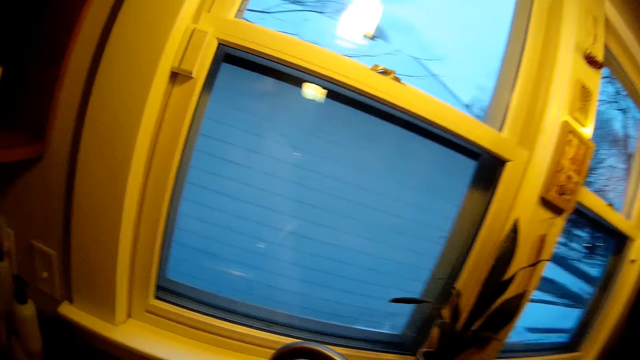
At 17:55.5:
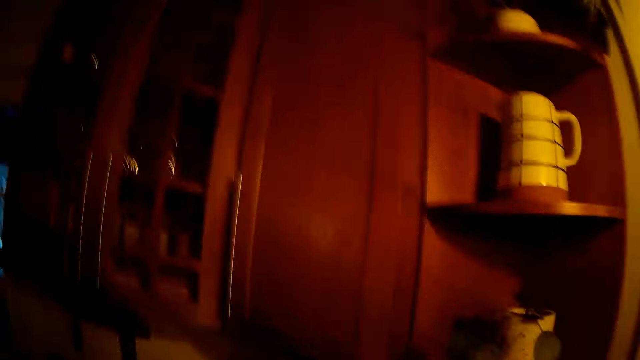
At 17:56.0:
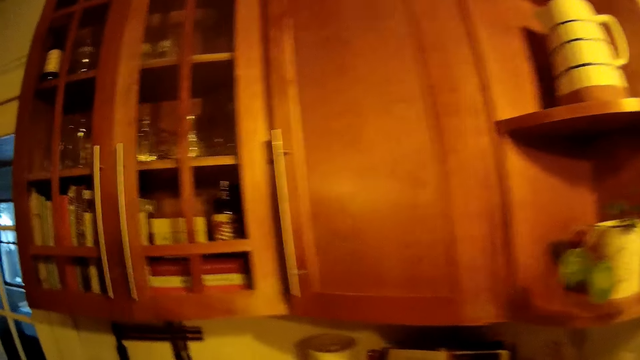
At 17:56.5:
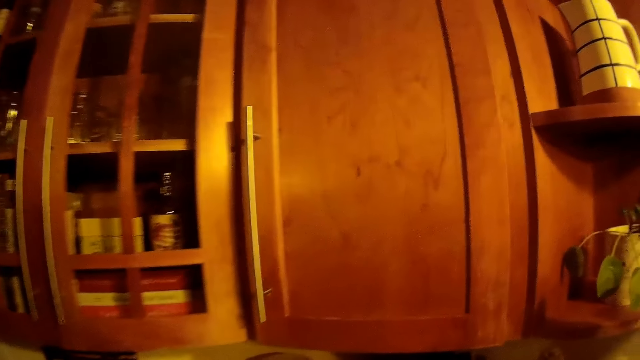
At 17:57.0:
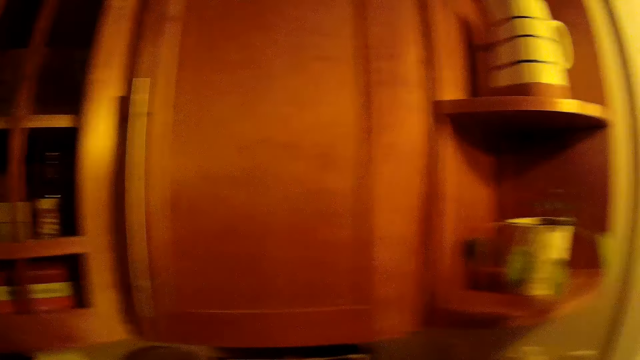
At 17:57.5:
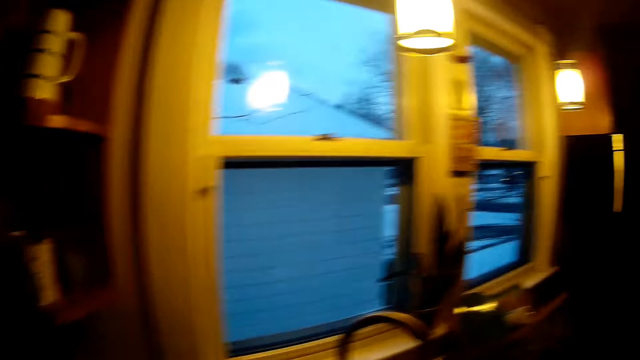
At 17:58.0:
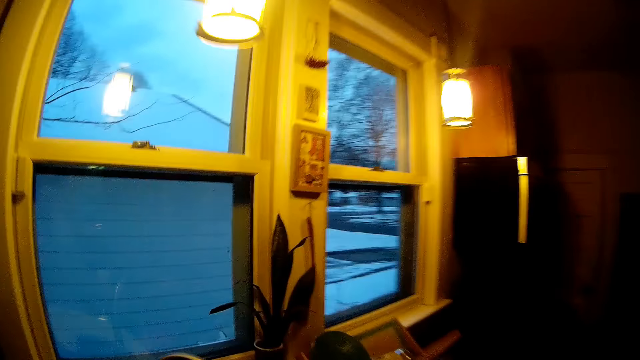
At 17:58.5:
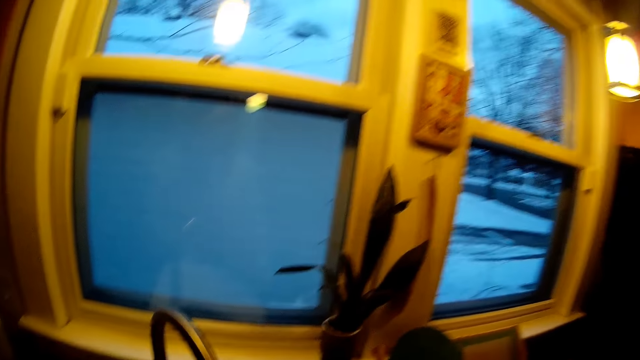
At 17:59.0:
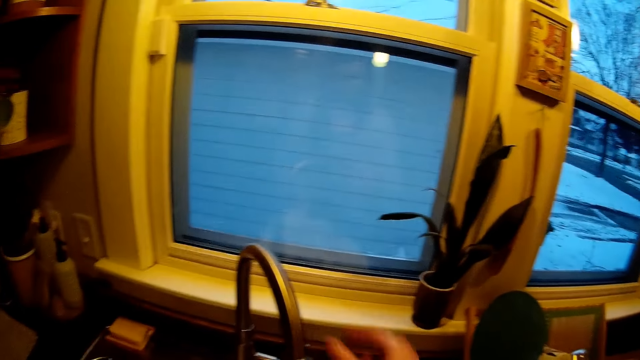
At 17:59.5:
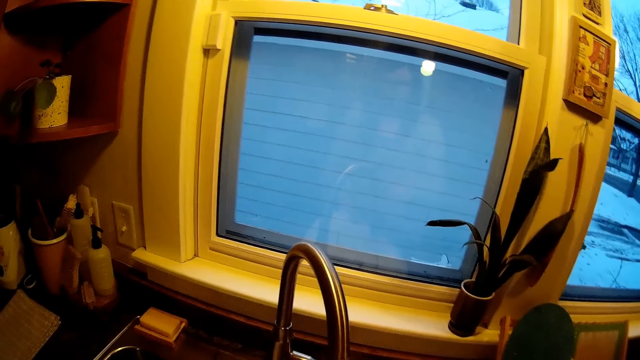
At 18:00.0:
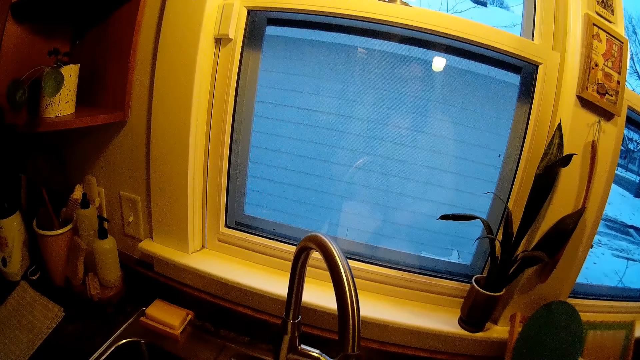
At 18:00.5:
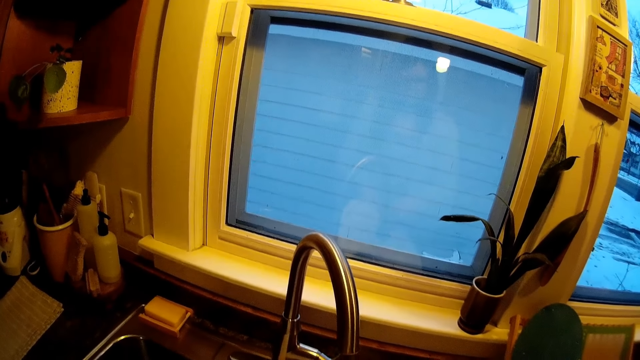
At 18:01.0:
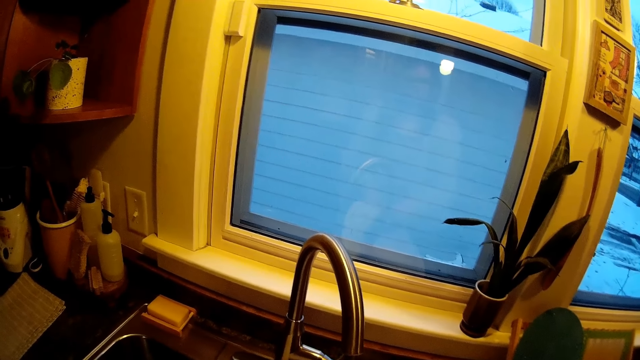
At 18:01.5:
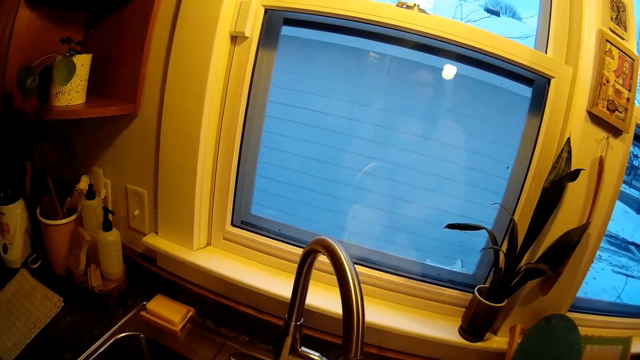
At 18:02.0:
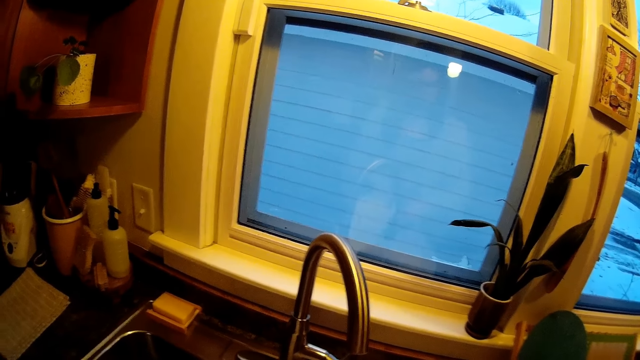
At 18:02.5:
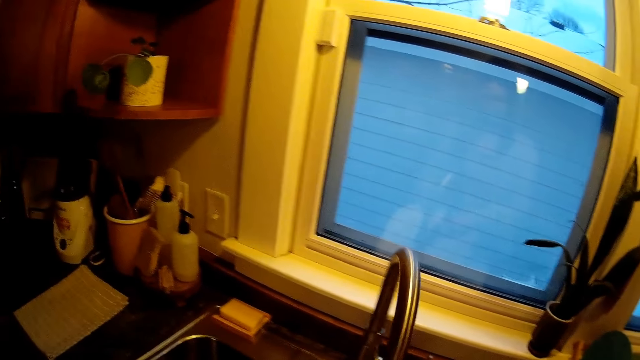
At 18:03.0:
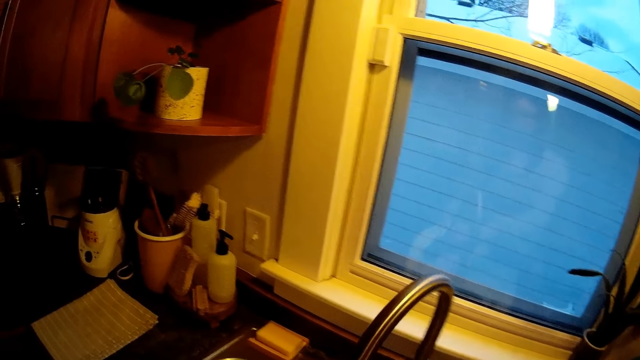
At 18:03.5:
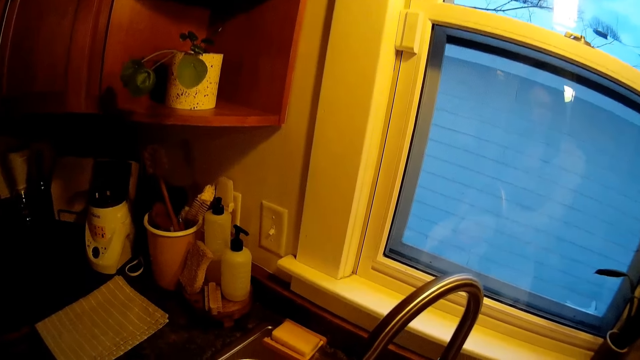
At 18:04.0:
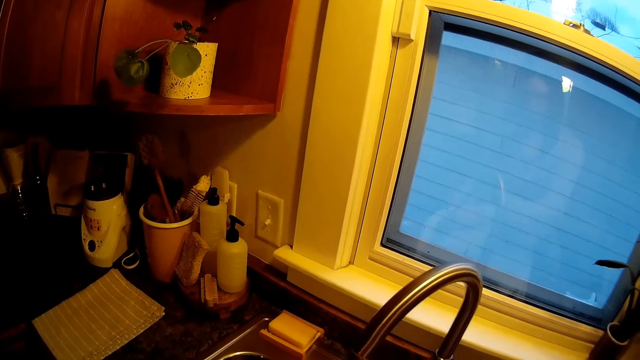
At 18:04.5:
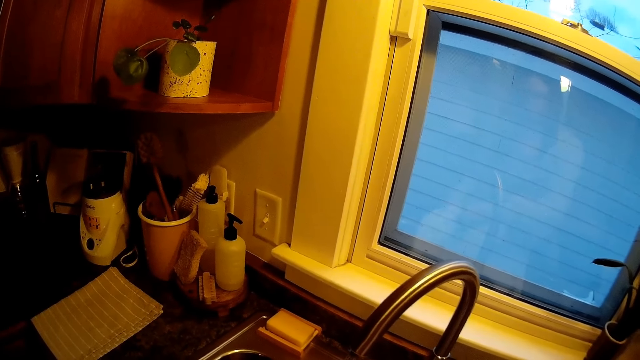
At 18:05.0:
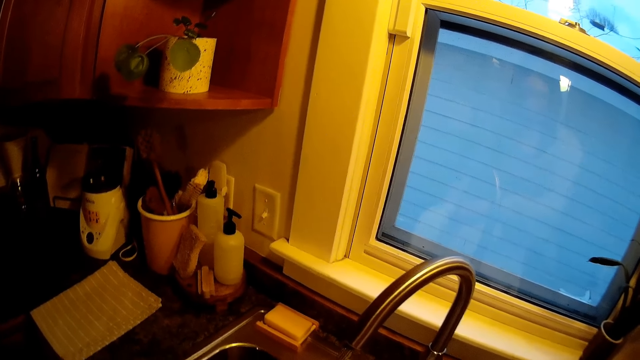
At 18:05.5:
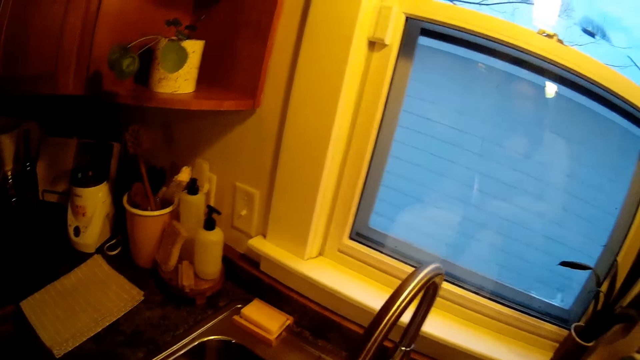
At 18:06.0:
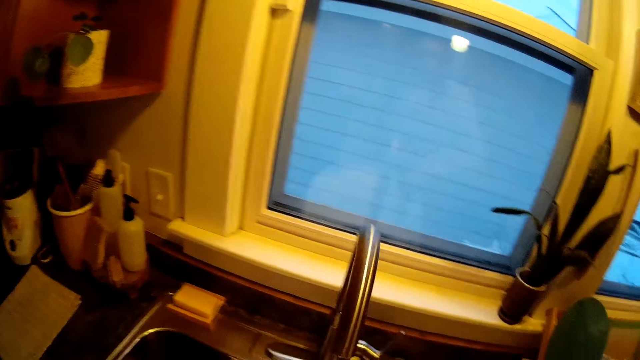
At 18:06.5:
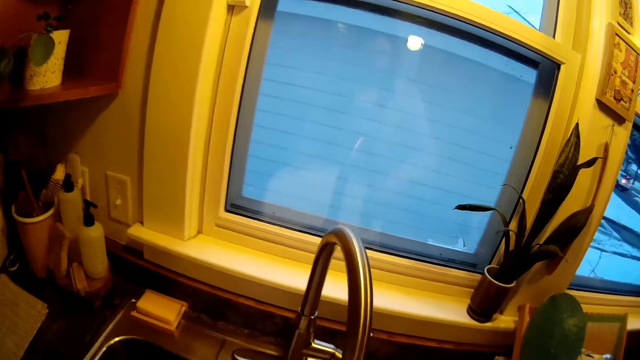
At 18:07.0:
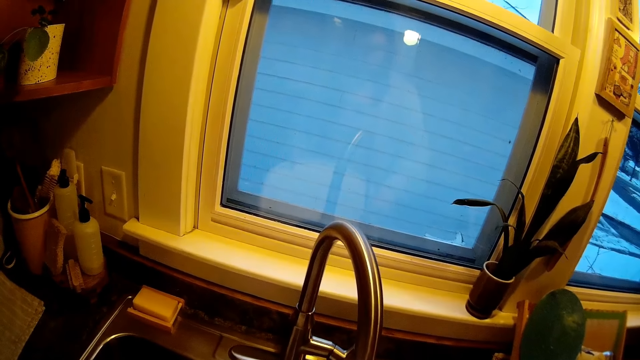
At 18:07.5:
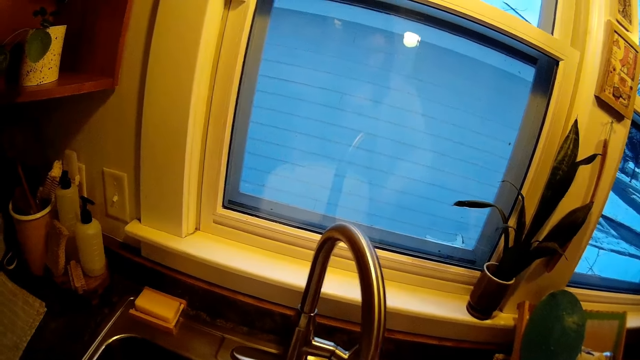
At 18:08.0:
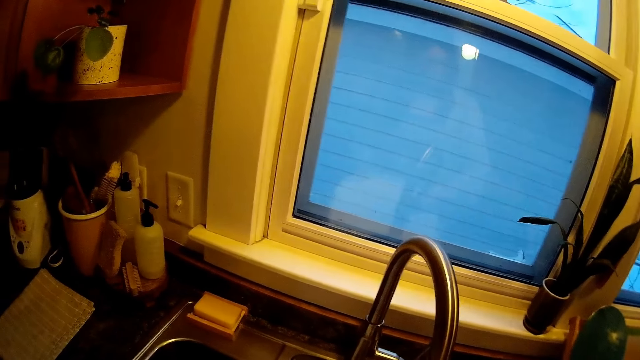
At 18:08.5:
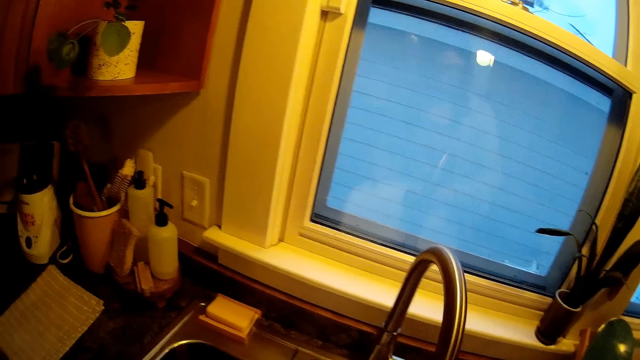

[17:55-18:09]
The camera wearer walks around the kitchen. She touches a tap mixer with her right hand. She washes the baby tray with the tap nozzle in her left hand. She moves the tap. She swings the tap.

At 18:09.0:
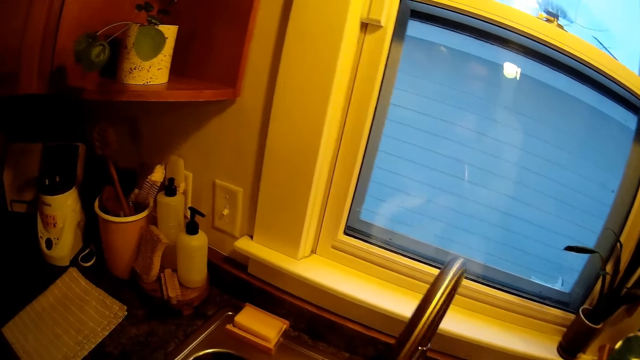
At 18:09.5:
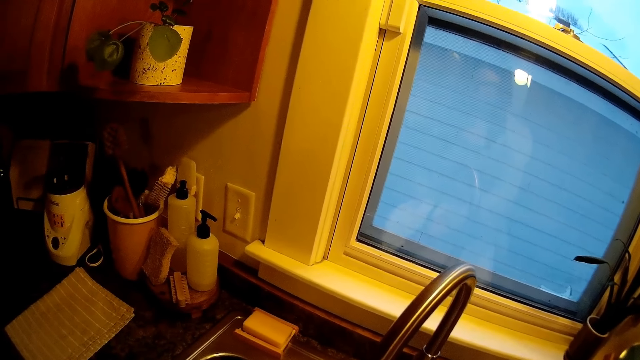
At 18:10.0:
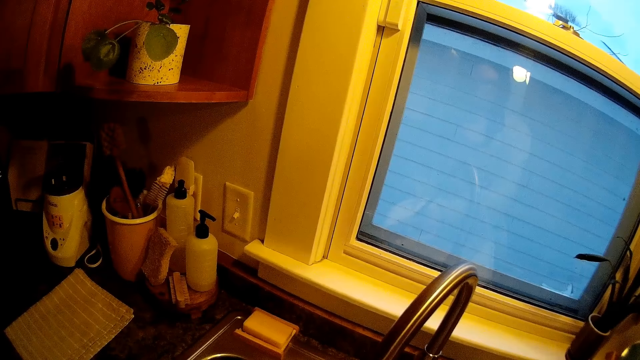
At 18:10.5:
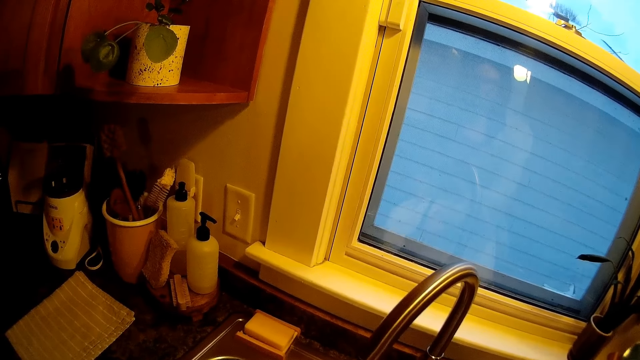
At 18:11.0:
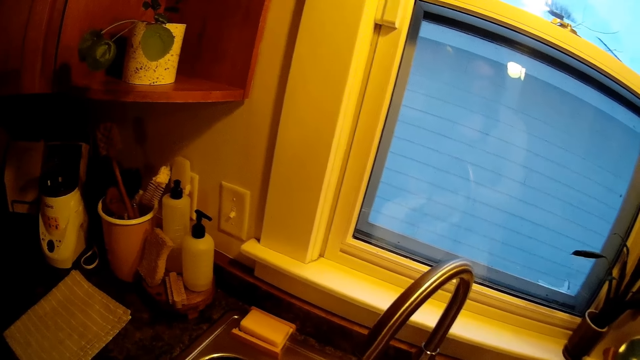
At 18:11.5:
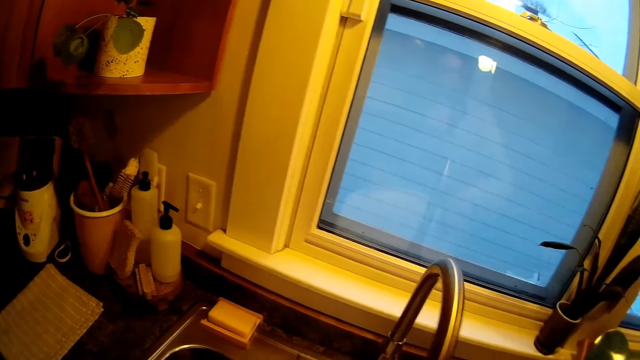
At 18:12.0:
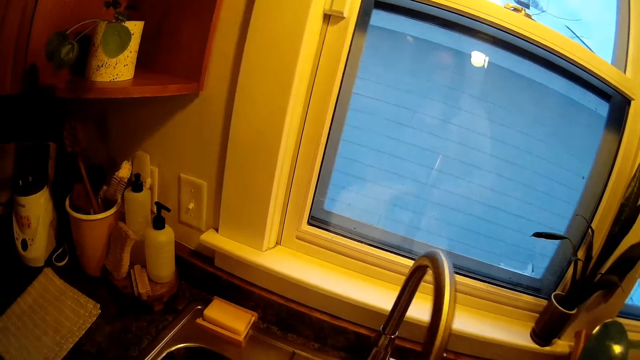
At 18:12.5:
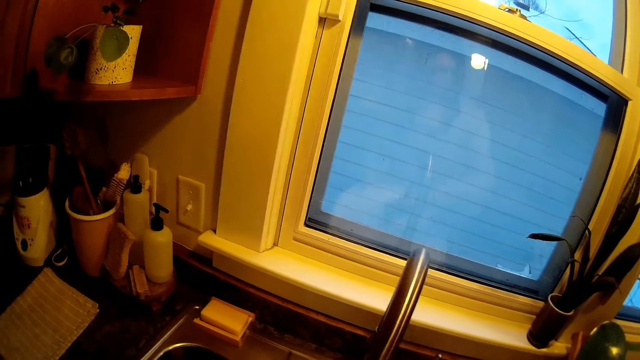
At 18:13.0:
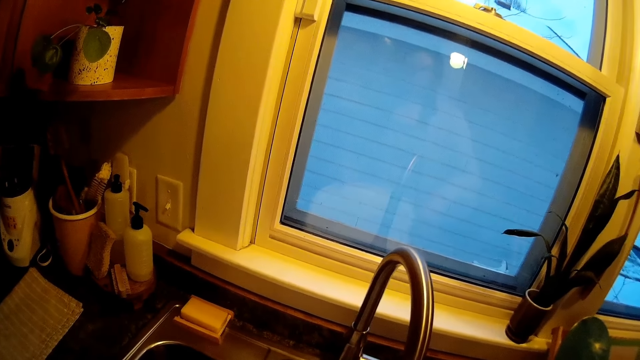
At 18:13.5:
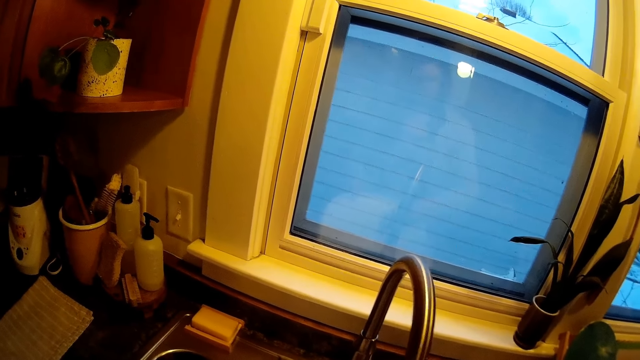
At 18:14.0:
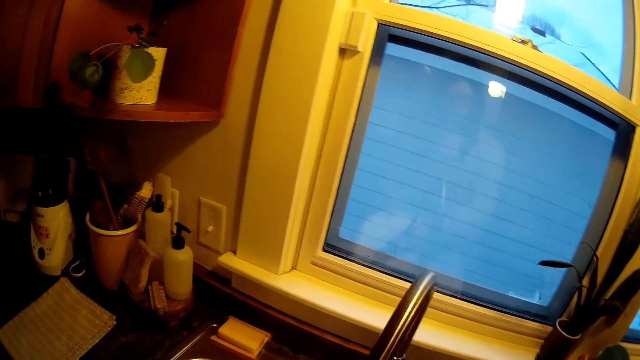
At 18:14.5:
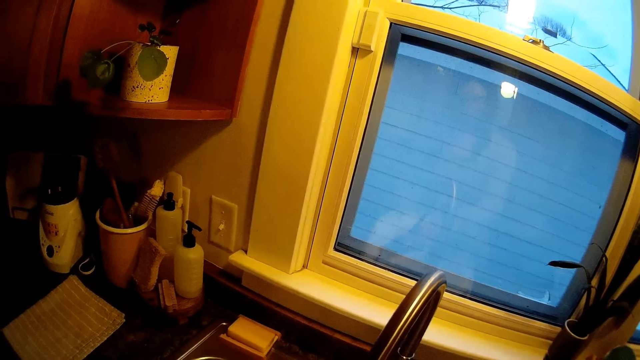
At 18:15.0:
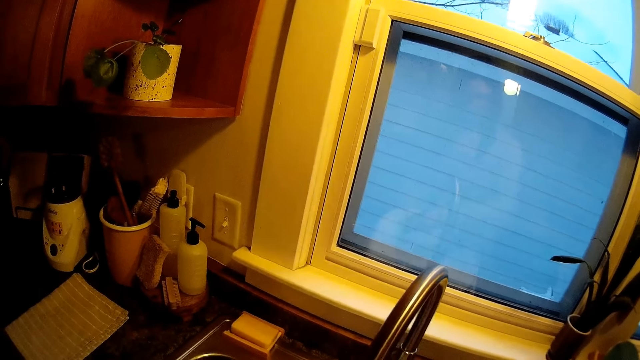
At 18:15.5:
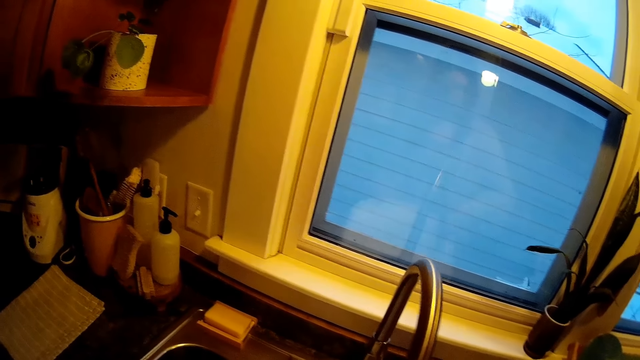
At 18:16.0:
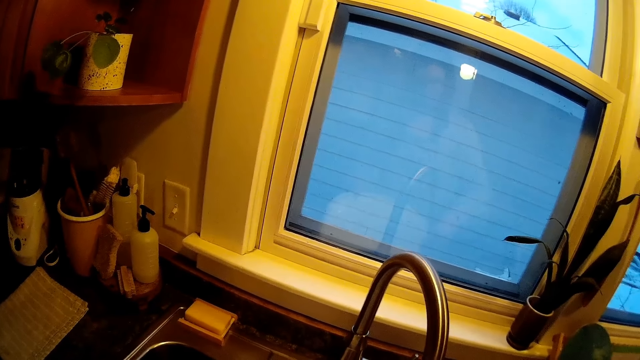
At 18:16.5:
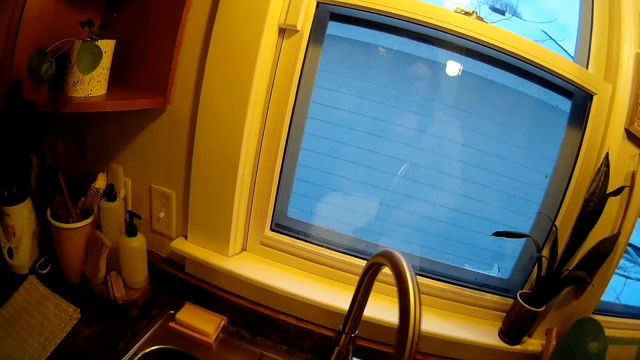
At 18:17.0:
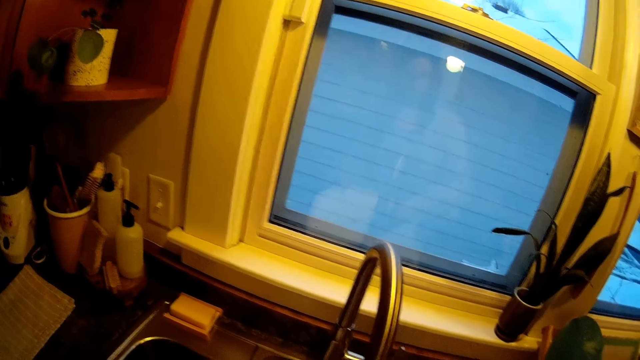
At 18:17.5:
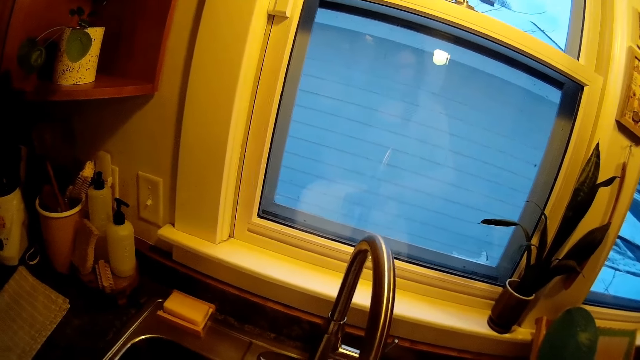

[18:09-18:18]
The camera wearer swings a tap. She swings the tap again. She moves the kitchen tap spout with her right hand.
